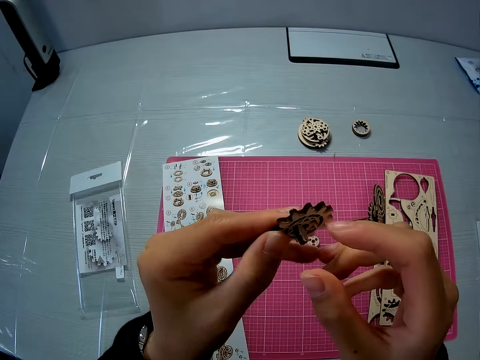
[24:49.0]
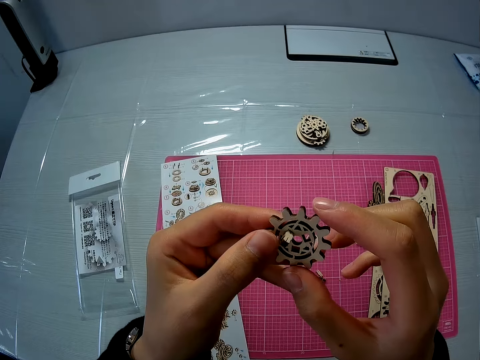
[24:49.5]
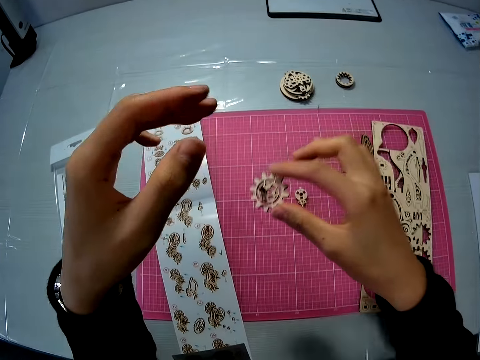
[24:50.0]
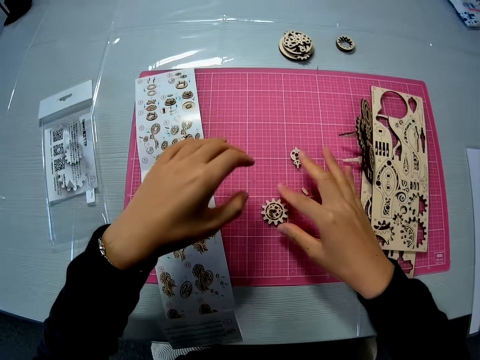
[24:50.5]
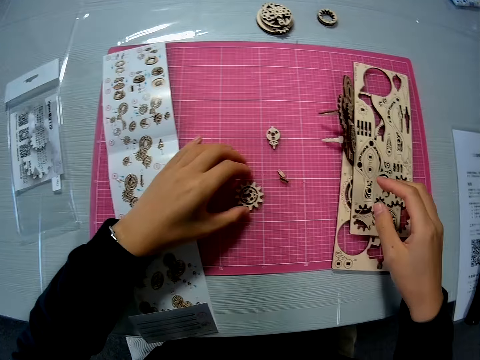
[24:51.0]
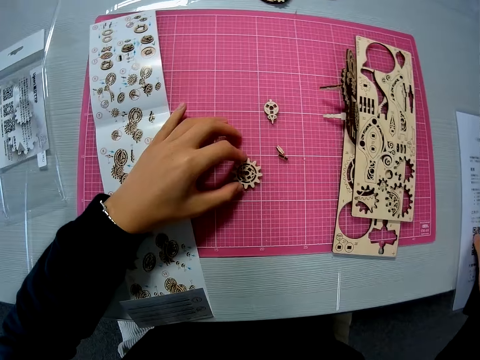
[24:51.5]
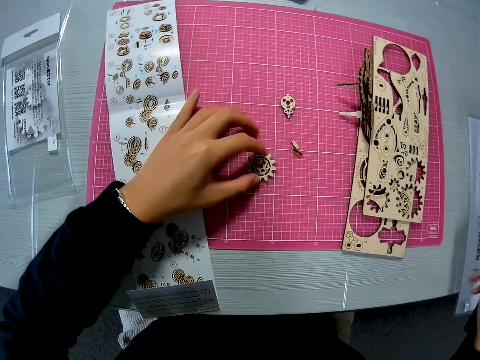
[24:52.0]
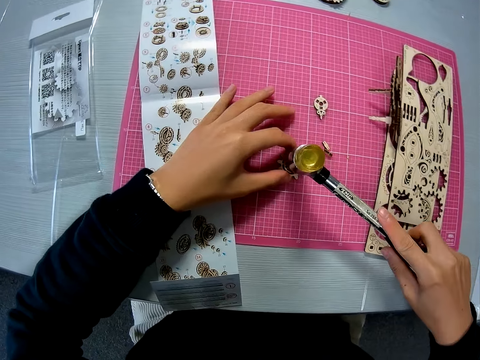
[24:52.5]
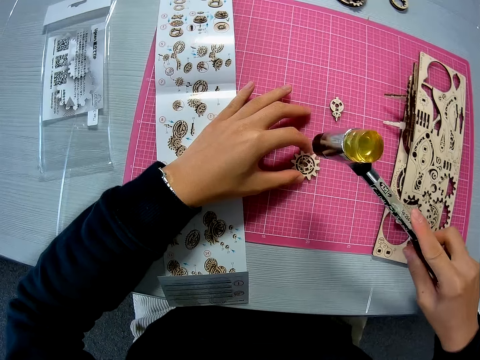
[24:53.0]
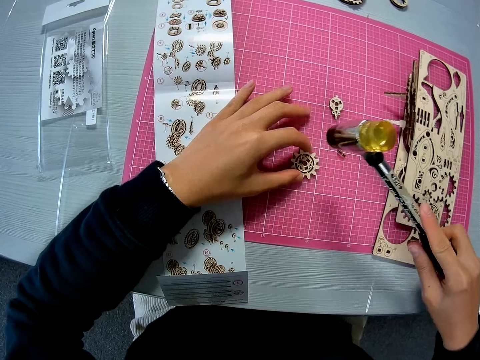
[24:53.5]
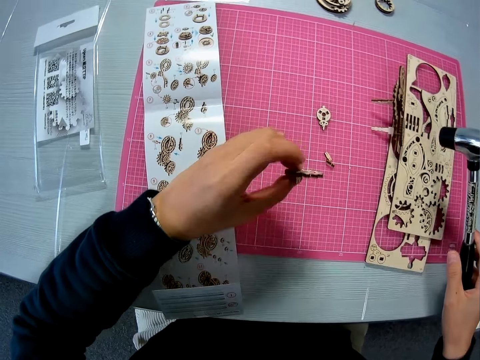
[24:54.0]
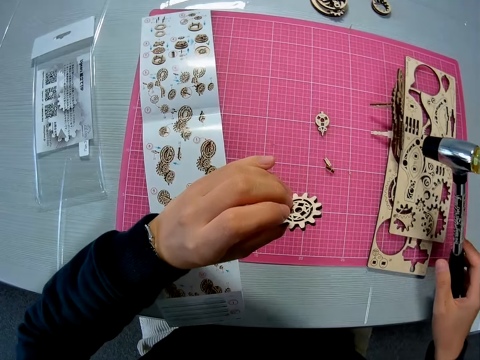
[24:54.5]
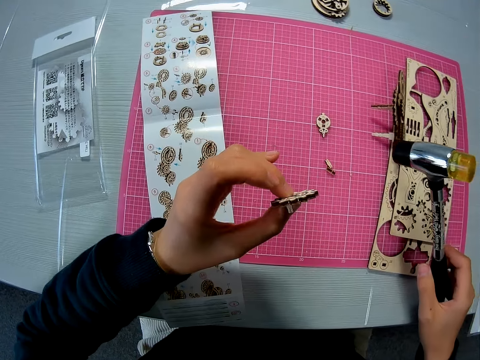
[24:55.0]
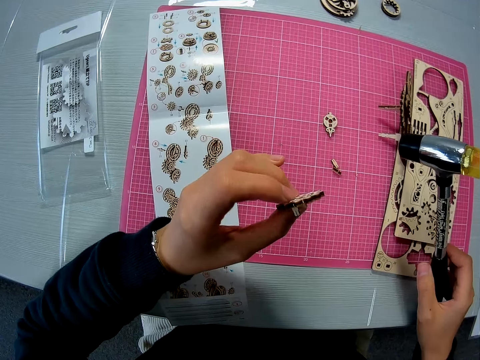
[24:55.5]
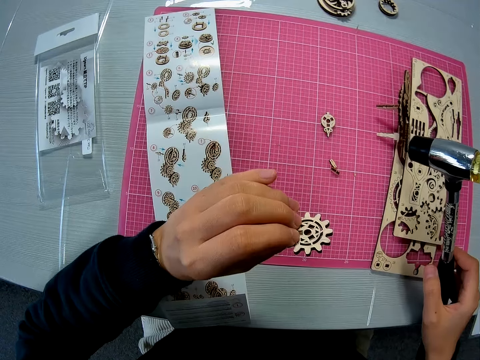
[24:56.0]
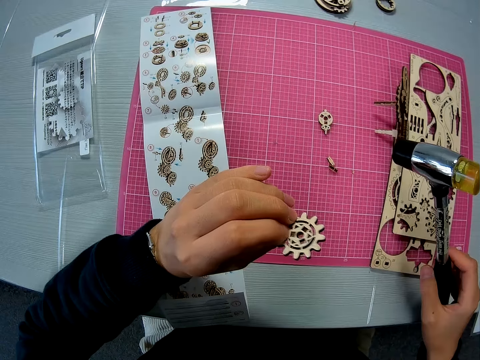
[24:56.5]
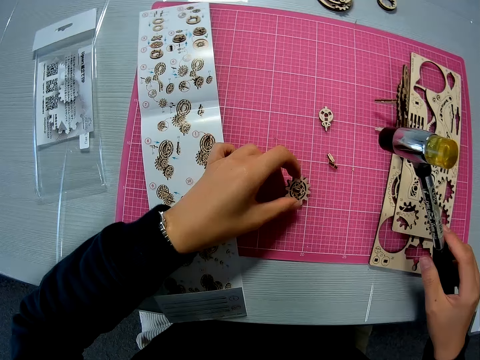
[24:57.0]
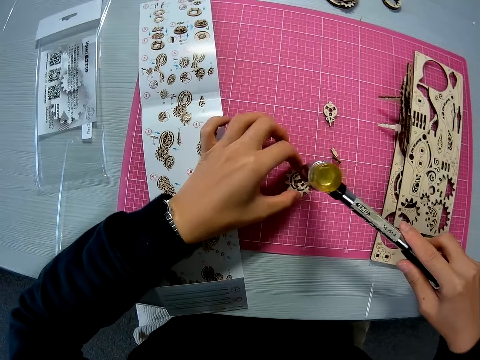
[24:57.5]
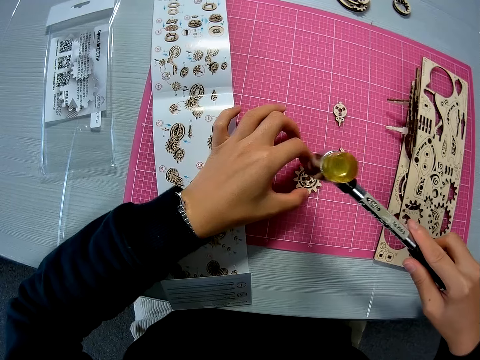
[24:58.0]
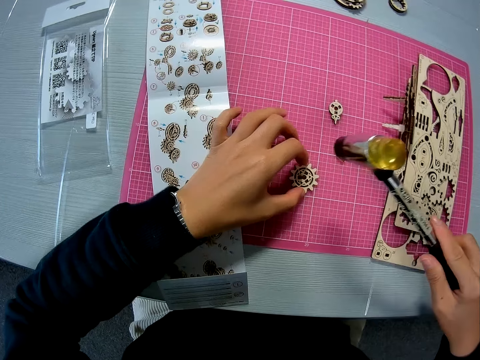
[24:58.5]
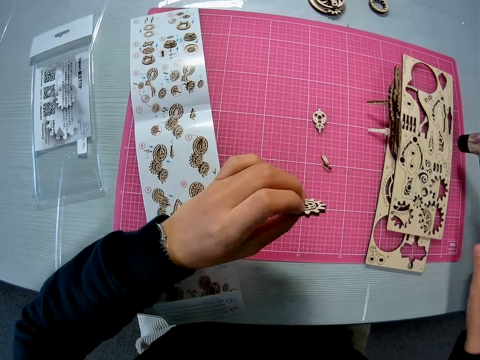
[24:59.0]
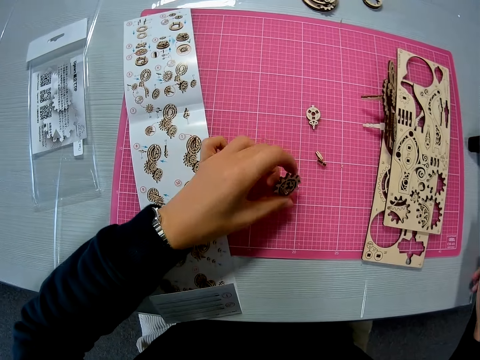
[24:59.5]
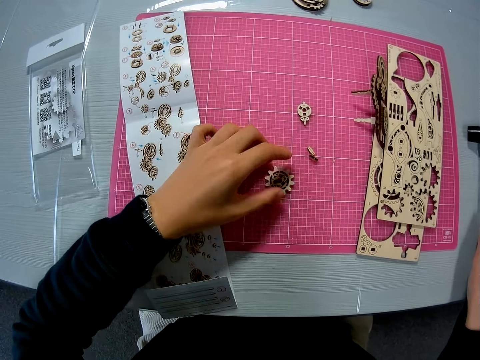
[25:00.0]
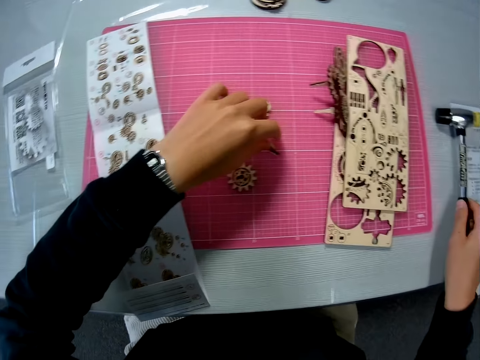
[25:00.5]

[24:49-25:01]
The camera wearer puts the wood model on the cutting mat. They pick a hammer from the table. They hammer the two wood models together. They pick up the wood model pieces from the cutting mat. They put the wood model back on the table. They hammer the wood model pieces together. They pick the wood model pieces from the cutting mat. They drop the hammer. They put the wood model pieces on the cutting mat.
